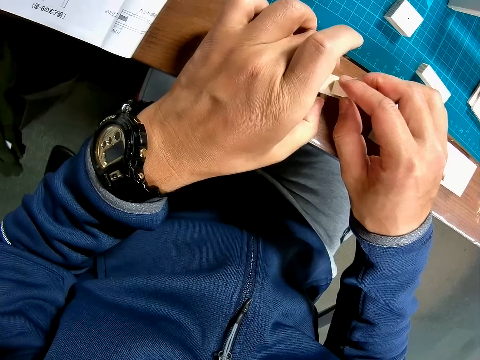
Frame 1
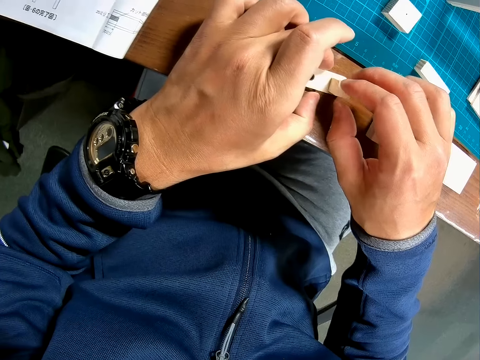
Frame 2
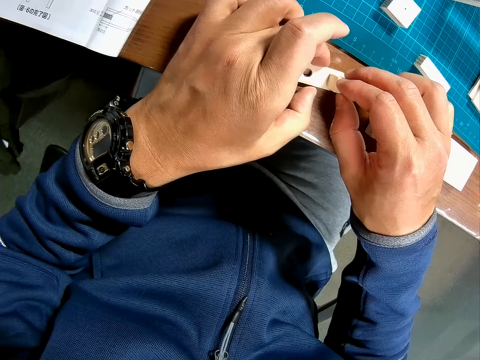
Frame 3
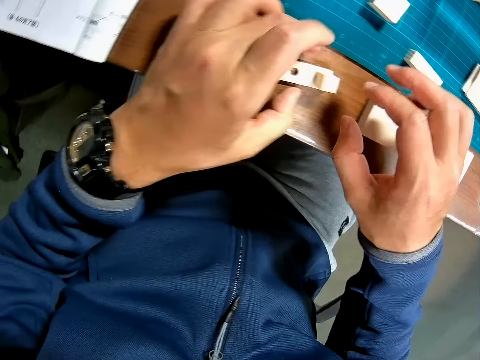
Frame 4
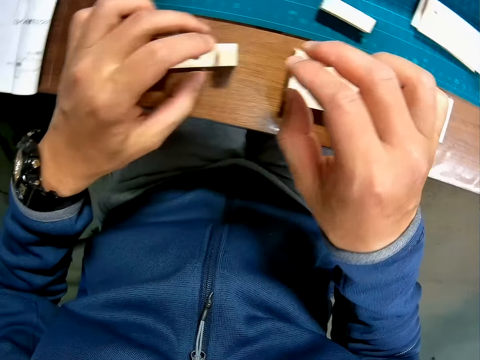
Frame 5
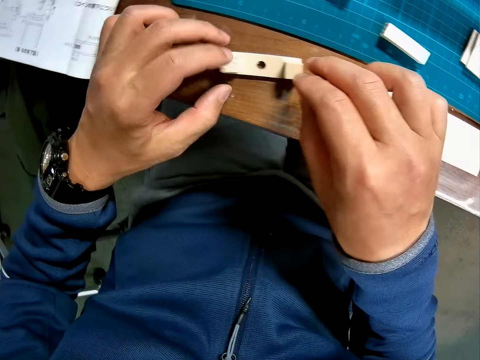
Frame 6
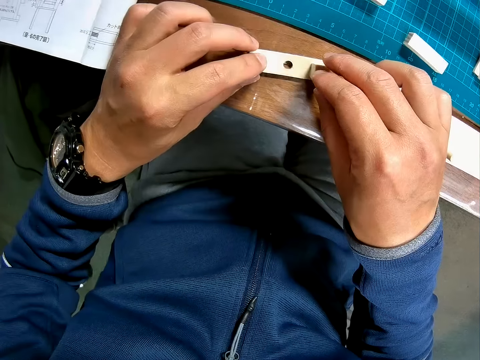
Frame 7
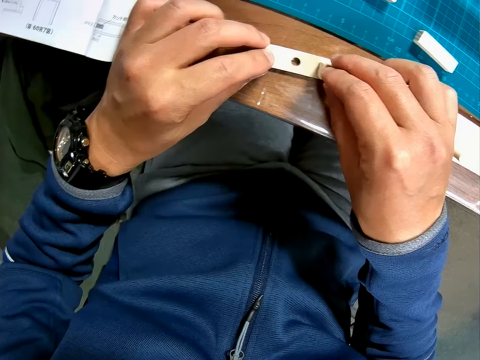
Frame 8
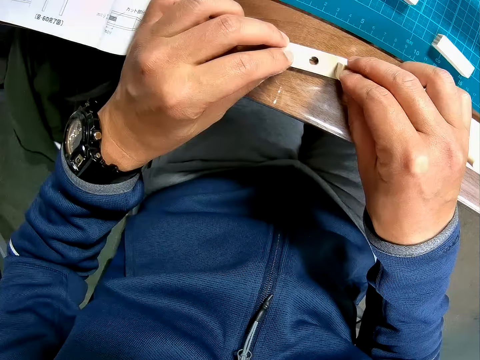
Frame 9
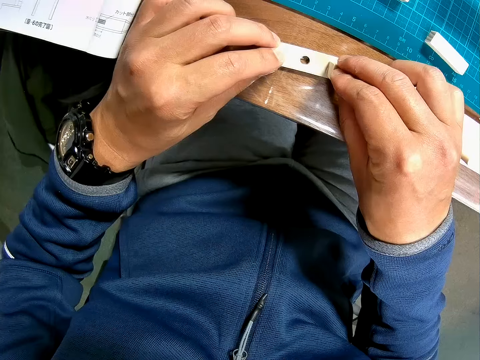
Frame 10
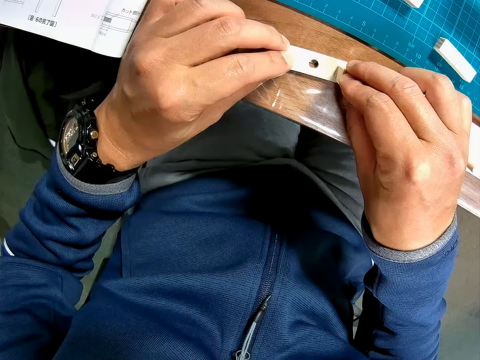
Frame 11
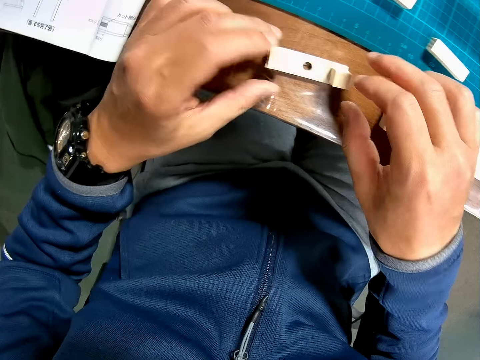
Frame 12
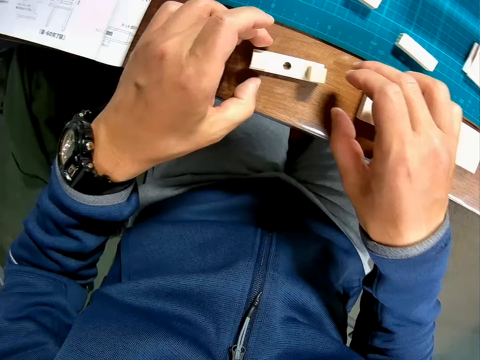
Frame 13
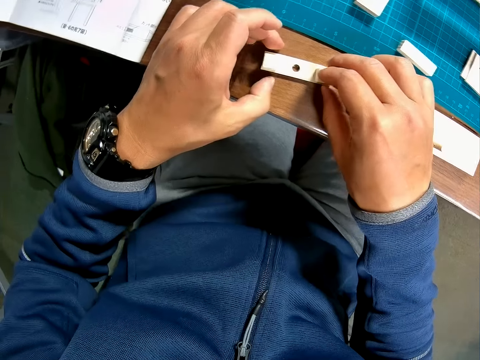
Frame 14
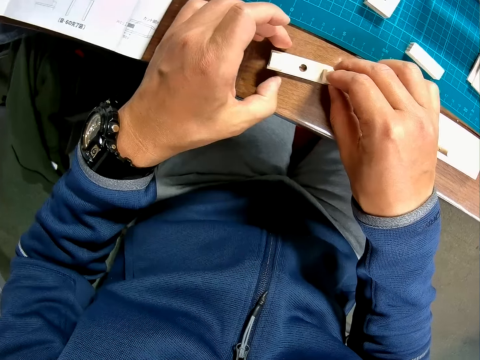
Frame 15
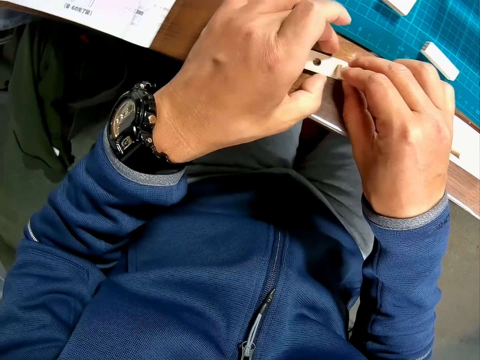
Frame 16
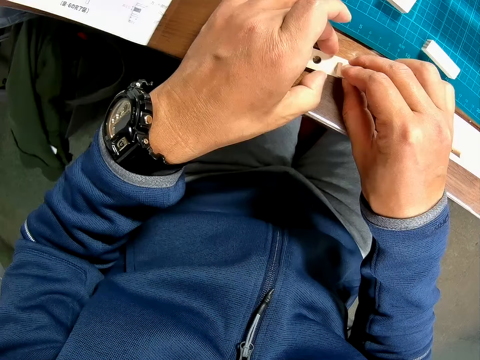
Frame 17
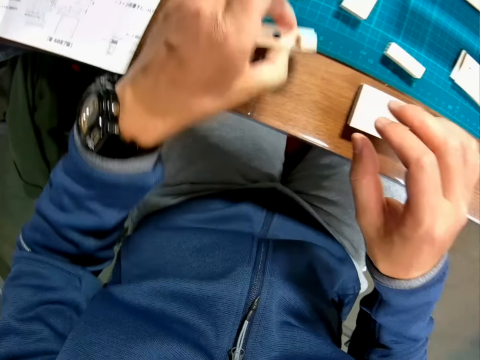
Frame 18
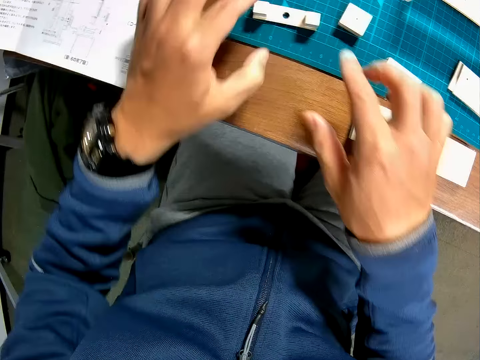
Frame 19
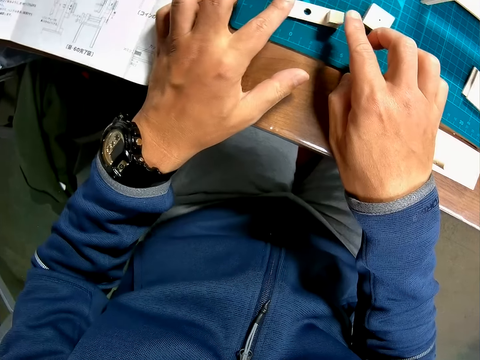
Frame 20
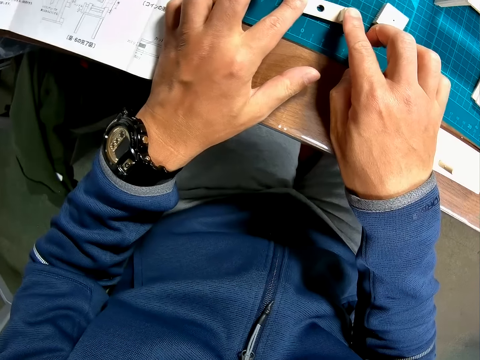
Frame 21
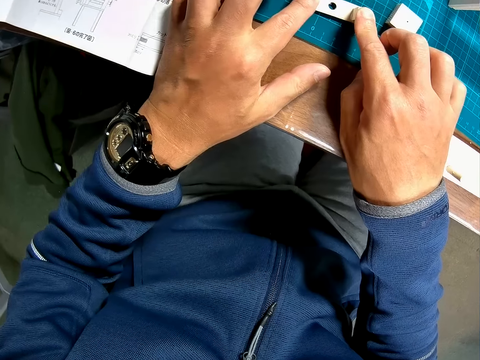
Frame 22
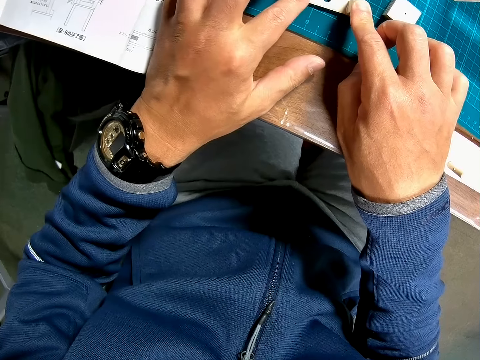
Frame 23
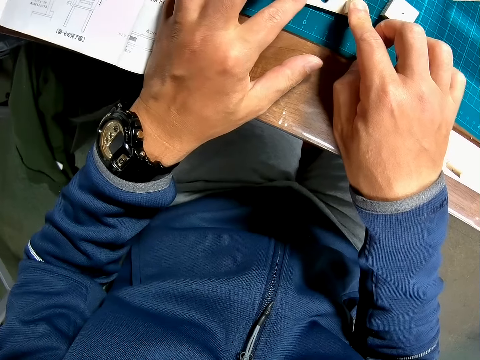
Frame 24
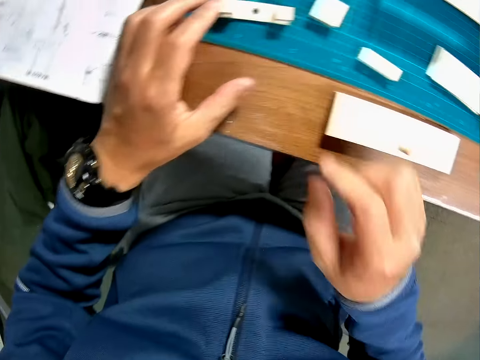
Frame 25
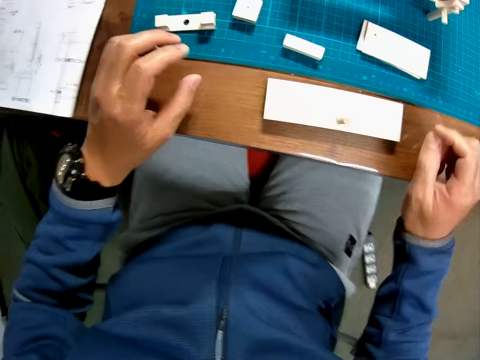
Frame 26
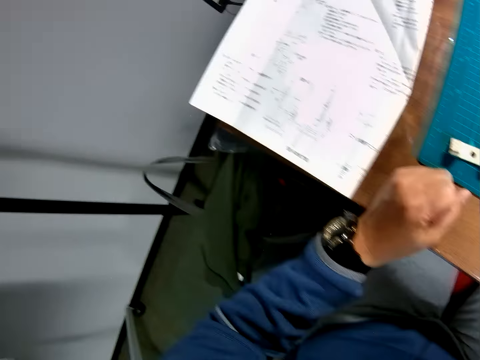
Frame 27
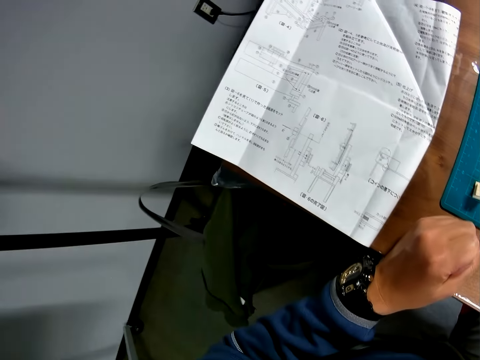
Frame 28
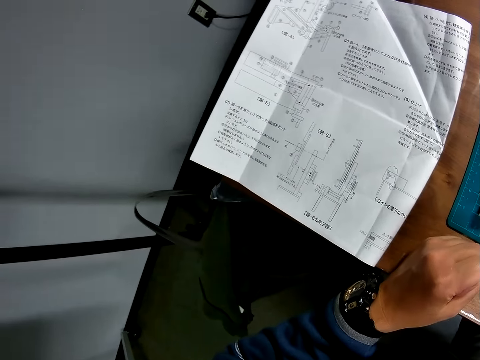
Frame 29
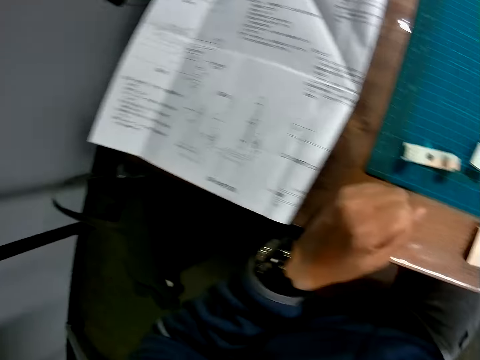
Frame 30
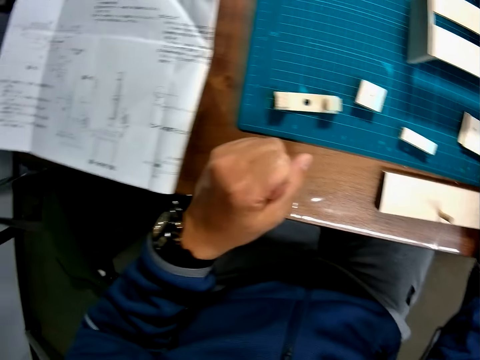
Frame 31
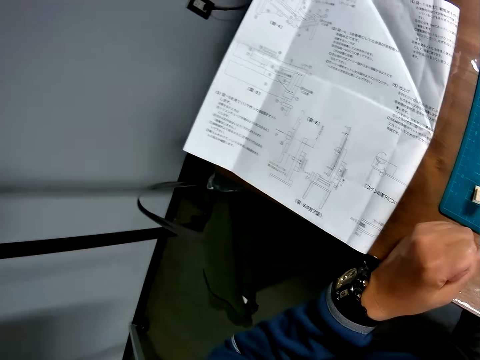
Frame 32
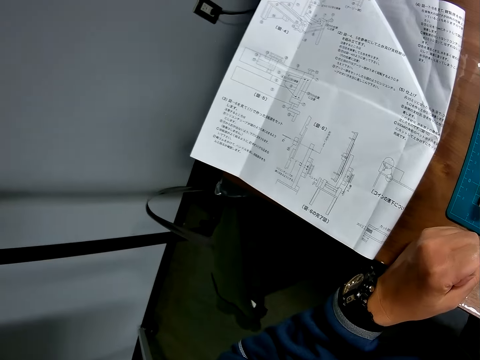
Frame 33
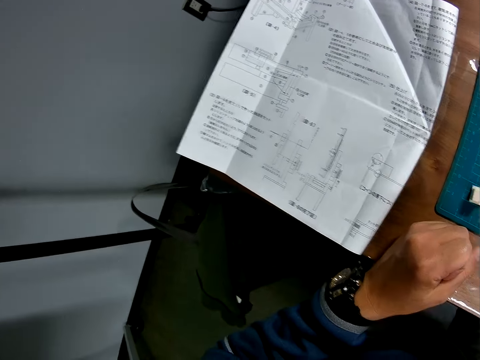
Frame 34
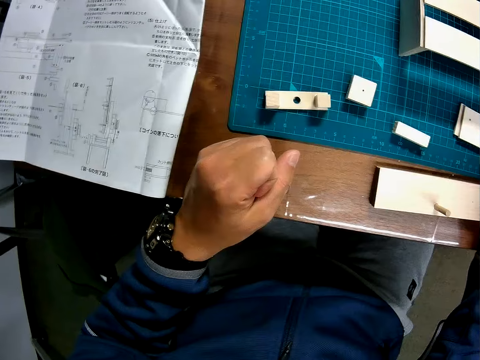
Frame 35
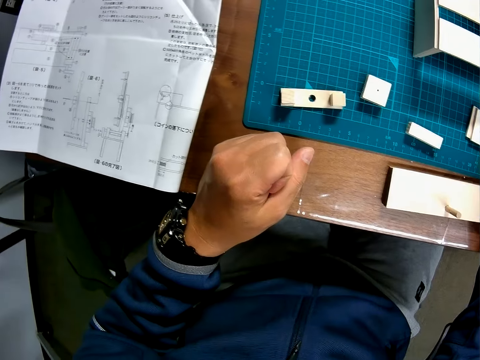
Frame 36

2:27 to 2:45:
The camera wearer attaches a modeling piece to another piece. He sets the cube pieces on the rectangular piece. He holds modeling pieces with both hands. He moves the rectangular piece and the cube pieces assembly to the cutting mat. He sets the cube pieces on the rectangular piece. He holds the modeling pieces with his fingers. He pulls his hands off the modeling pieces. He scans through the blueprint. He glances at the blueprint again.

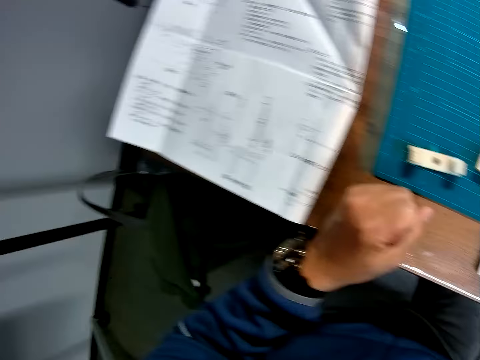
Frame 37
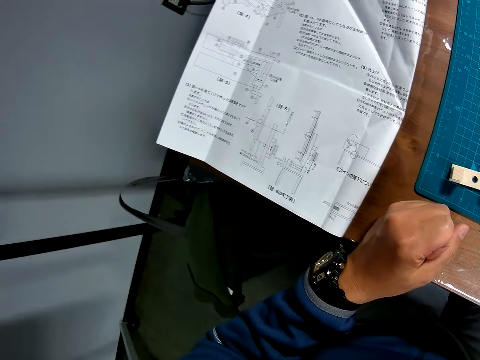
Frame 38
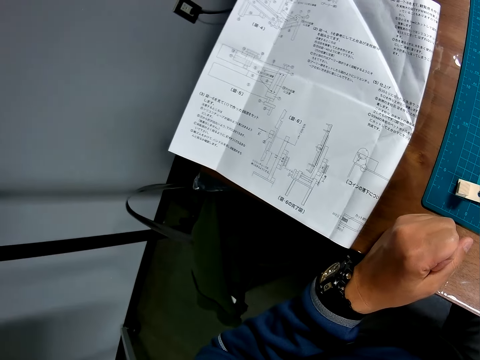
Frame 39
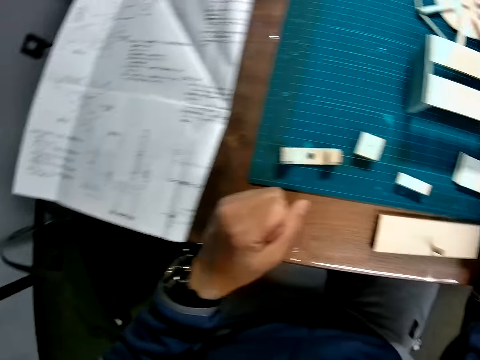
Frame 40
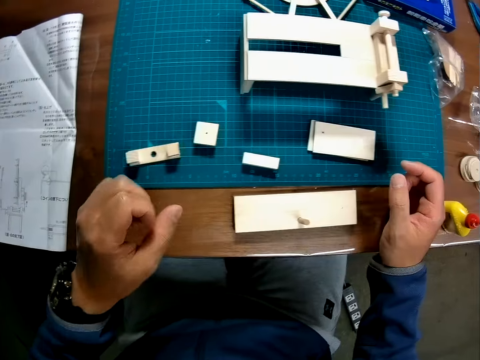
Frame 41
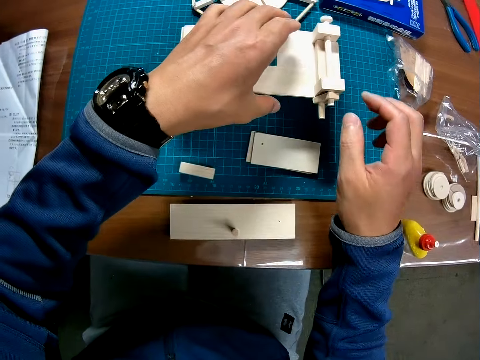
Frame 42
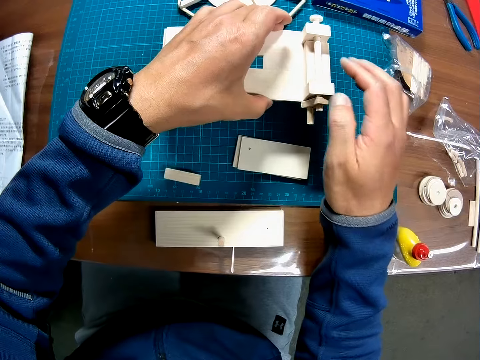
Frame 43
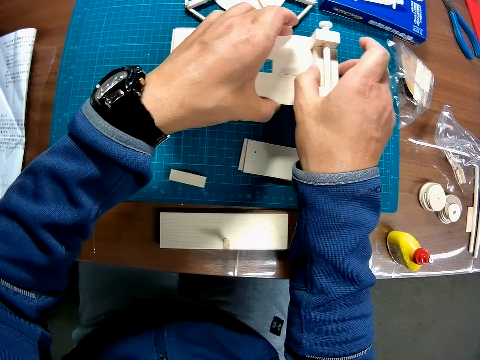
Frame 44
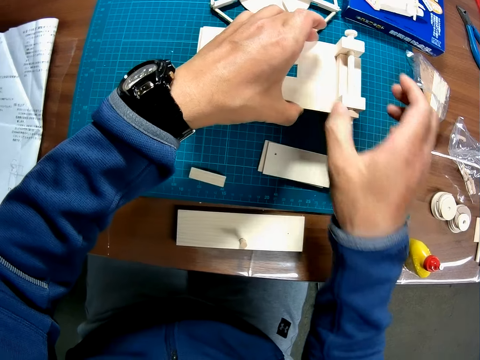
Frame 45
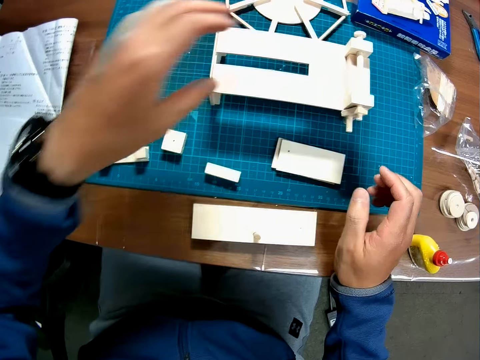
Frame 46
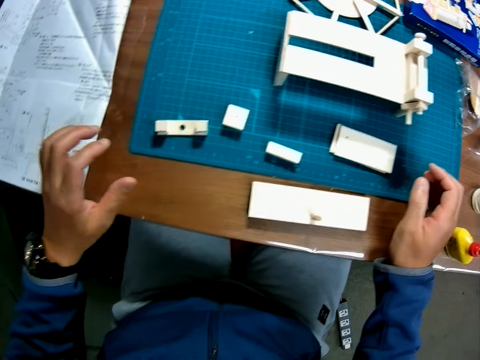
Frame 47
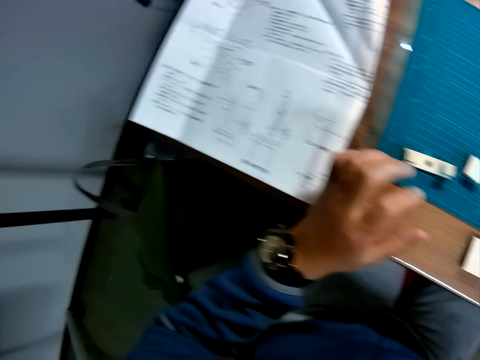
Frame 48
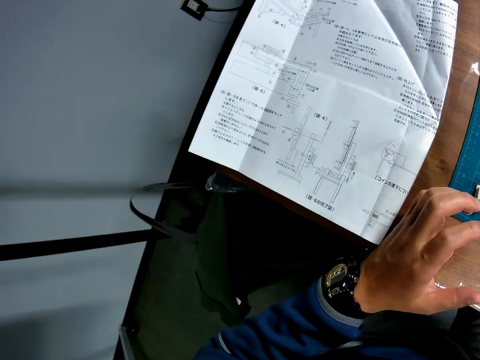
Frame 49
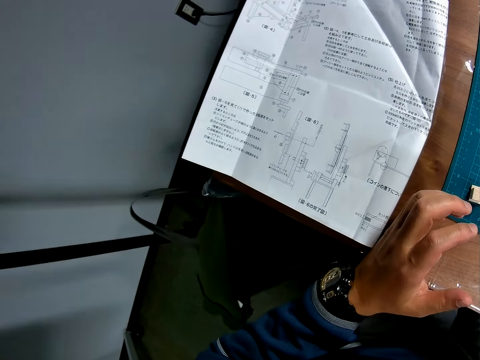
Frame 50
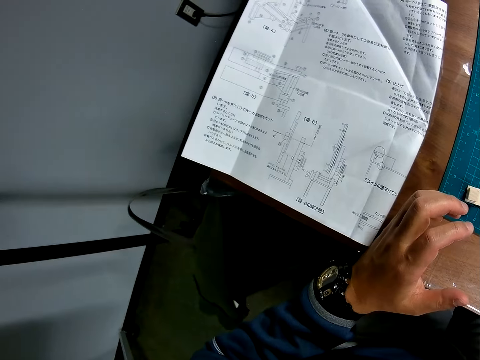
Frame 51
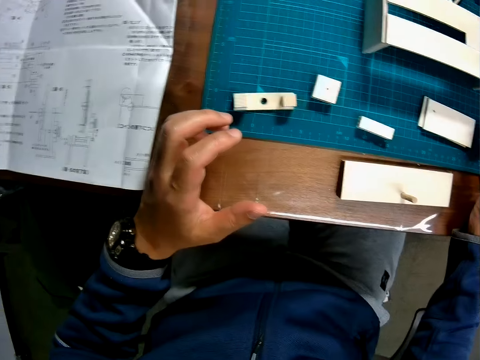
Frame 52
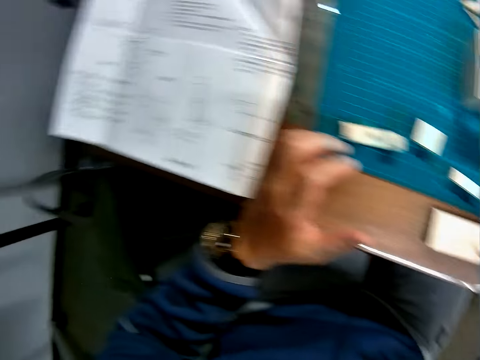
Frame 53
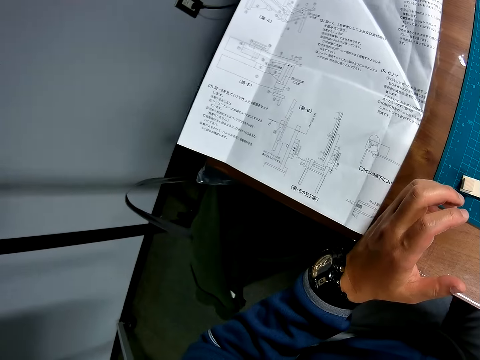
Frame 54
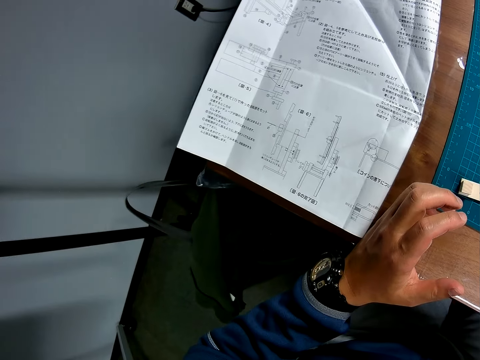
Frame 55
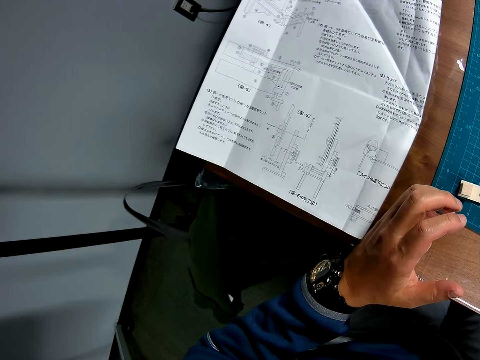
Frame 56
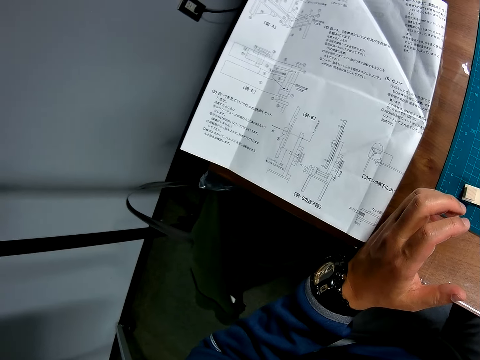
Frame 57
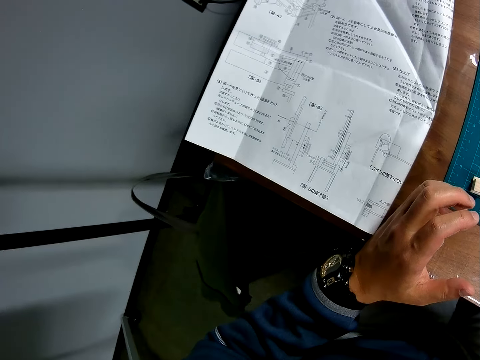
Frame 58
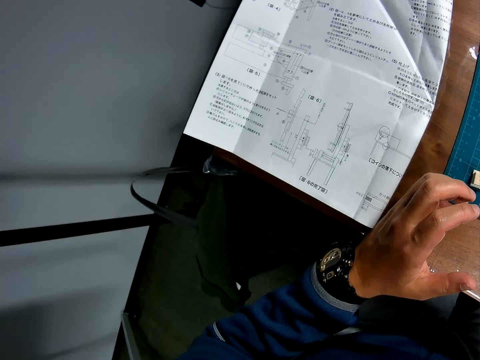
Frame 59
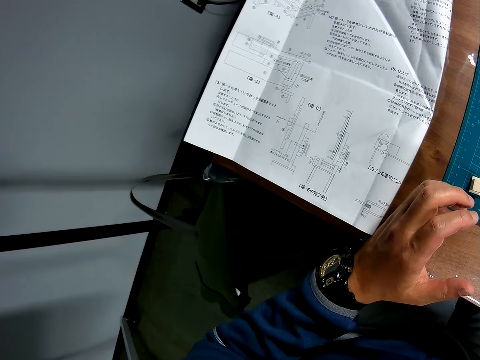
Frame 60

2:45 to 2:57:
The camera wearer touches the wooden mechanical model on the cutting mat. He holds the model with both hands. He pulls his hands off the model. He scans through the blueprint.
